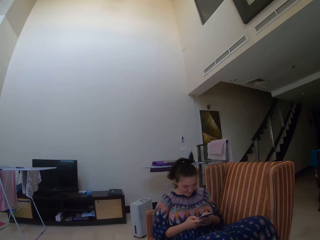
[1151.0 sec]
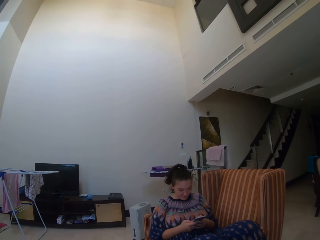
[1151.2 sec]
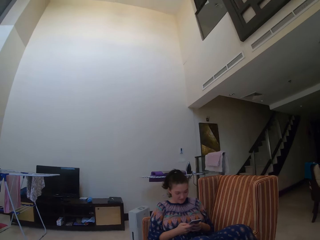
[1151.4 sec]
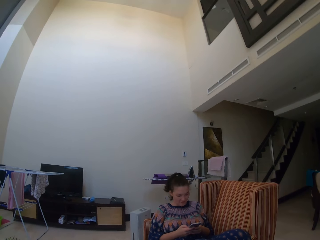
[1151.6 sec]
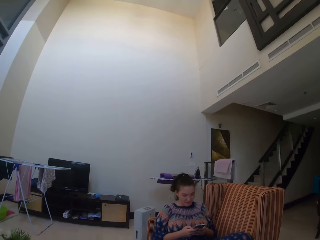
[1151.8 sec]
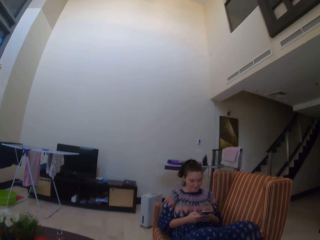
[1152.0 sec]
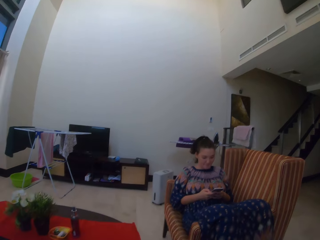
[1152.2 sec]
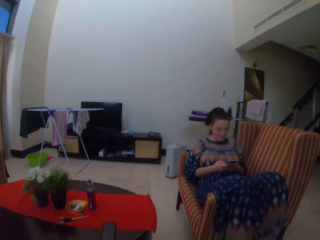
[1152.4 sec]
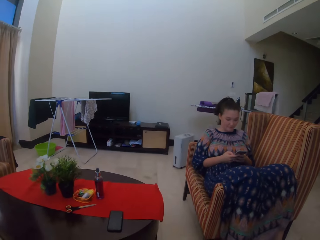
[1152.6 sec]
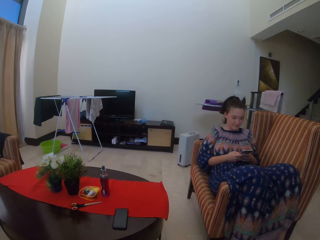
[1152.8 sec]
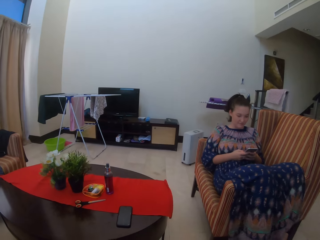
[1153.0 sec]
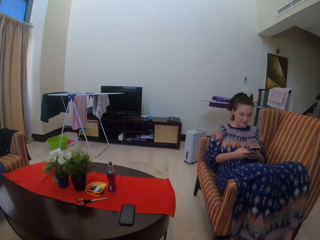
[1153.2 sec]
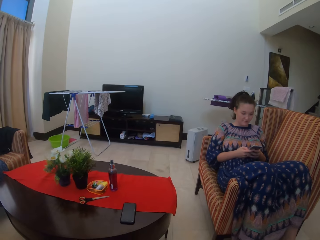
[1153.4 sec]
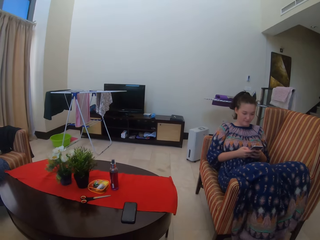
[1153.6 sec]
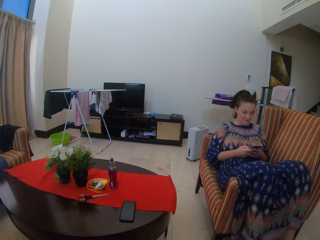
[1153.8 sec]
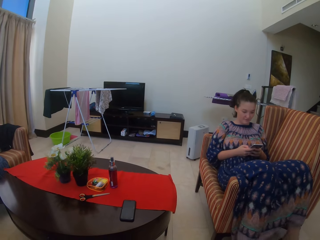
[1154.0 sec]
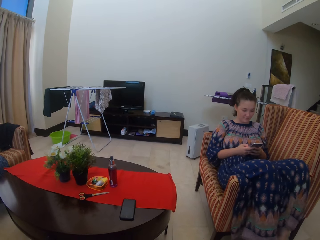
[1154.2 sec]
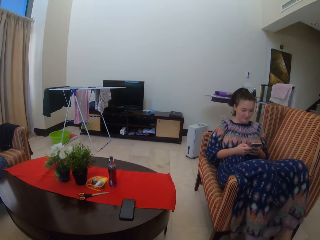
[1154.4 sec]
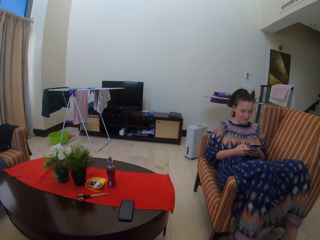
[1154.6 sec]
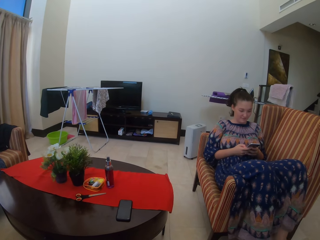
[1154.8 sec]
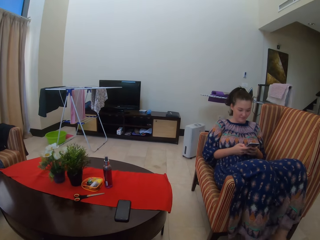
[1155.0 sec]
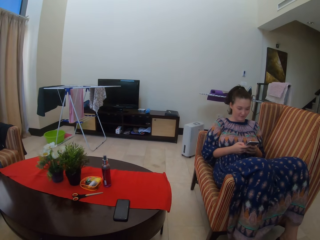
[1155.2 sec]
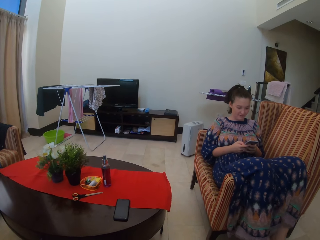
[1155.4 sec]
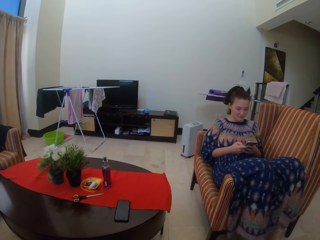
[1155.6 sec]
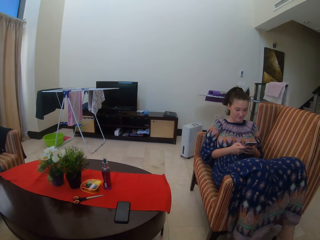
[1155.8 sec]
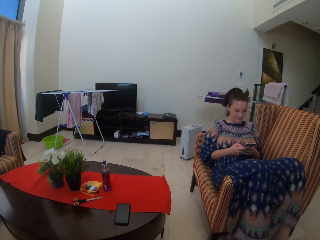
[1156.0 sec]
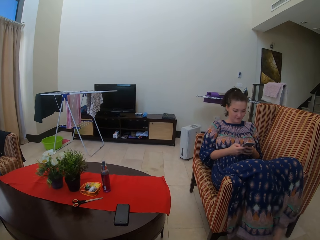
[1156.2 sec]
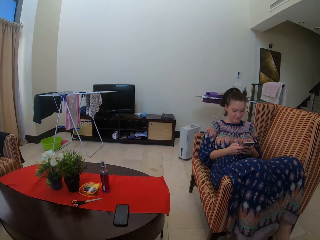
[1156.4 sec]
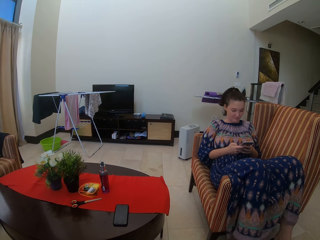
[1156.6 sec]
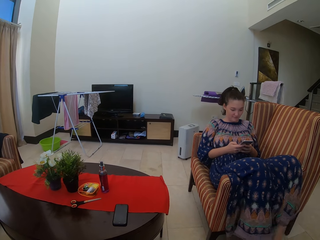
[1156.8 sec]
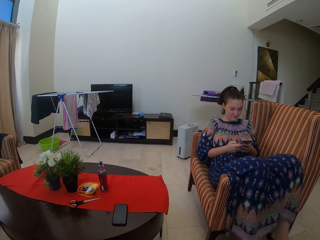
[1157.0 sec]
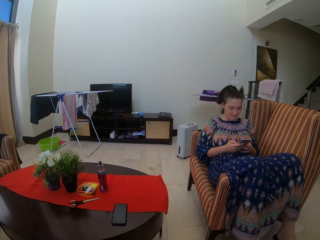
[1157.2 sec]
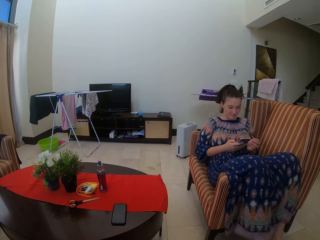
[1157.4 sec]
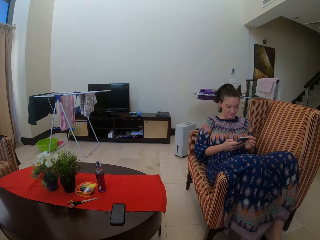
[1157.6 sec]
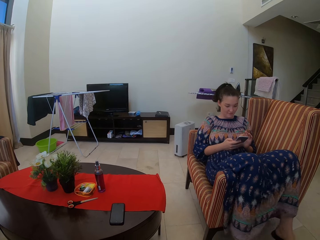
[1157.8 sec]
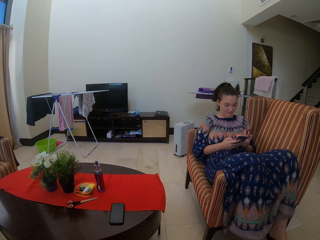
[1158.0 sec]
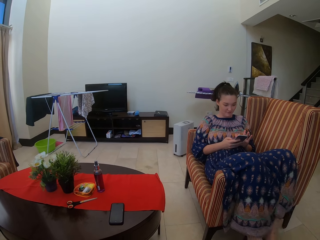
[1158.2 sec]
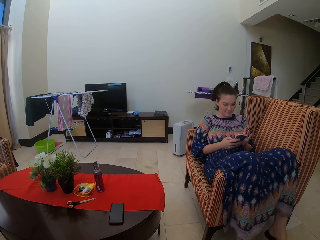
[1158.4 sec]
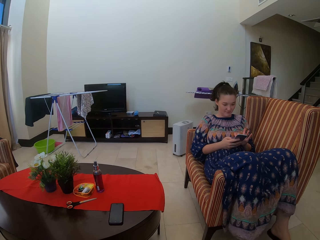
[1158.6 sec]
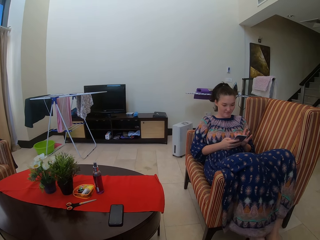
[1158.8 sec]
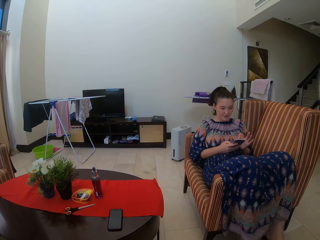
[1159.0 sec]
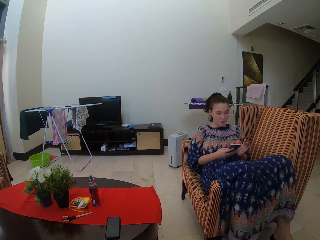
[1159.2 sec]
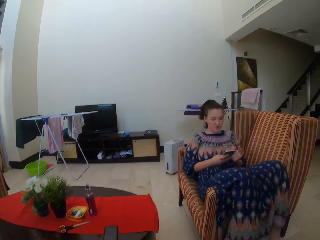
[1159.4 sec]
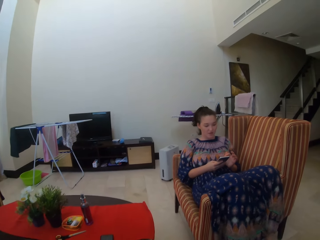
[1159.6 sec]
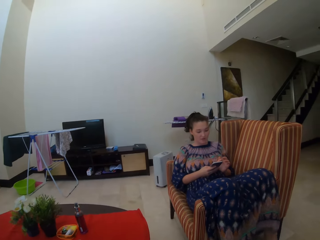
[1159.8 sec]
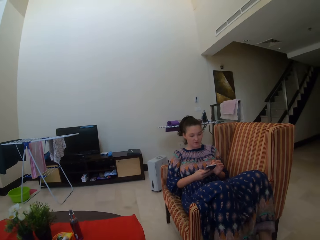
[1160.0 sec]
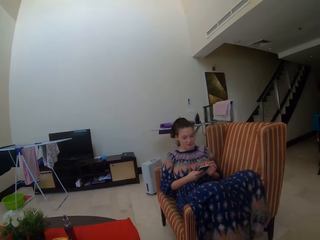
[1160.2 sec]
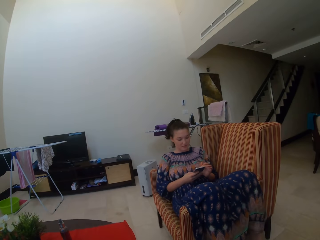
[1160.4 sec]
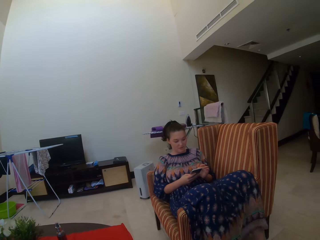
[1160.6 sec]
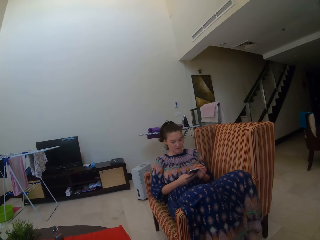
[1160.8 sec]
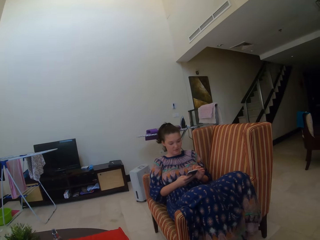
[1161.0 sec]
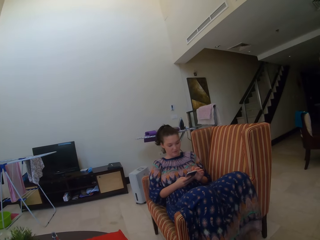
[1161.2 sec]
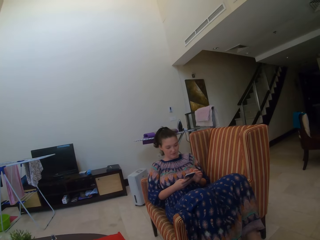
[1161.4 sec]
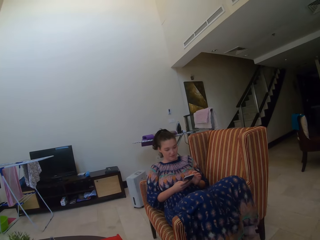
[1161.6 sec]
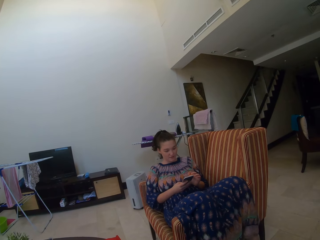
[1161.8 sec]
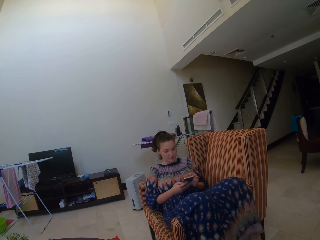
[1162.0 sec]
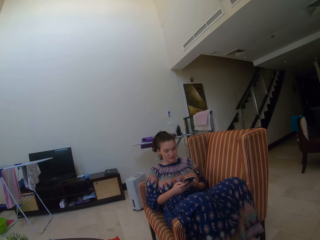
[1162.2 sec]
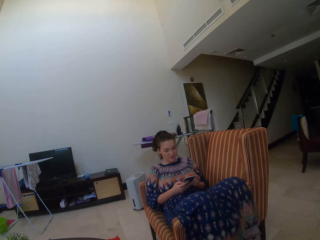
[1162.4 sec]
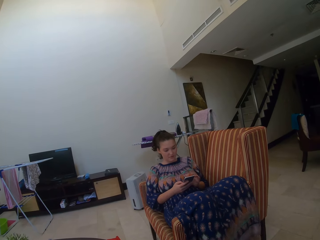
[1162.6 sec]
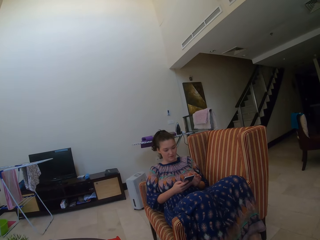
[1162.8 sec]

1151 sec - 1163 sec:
A lady shakes her legs on the couch.

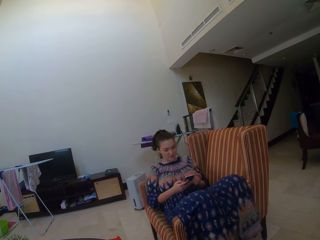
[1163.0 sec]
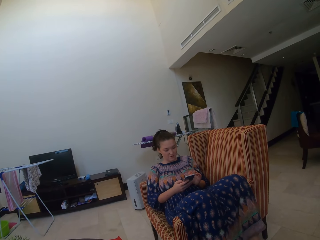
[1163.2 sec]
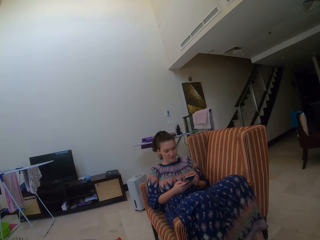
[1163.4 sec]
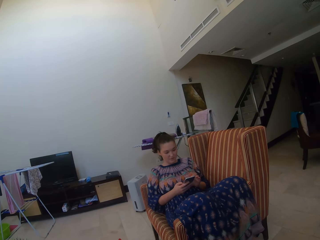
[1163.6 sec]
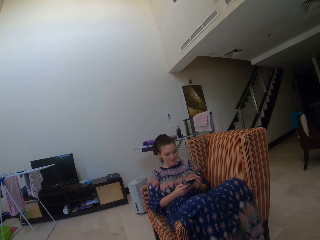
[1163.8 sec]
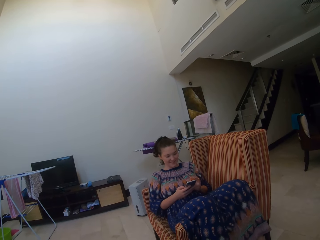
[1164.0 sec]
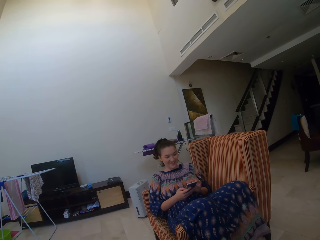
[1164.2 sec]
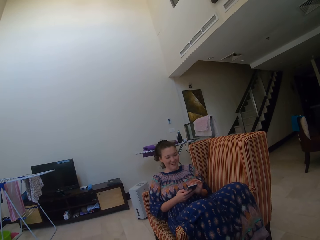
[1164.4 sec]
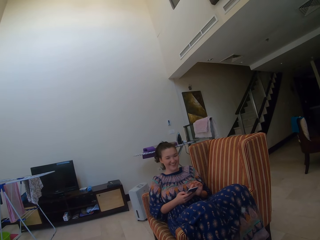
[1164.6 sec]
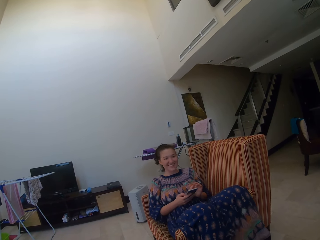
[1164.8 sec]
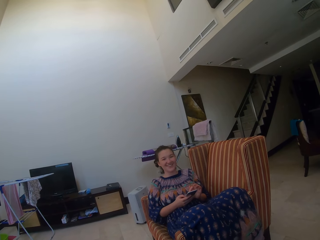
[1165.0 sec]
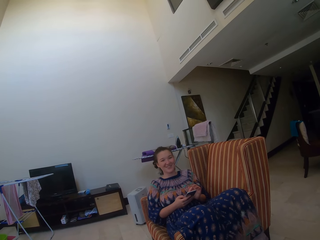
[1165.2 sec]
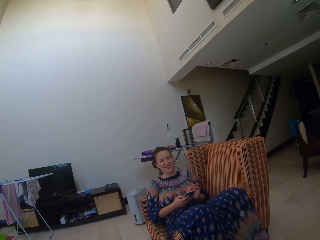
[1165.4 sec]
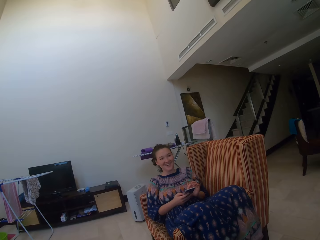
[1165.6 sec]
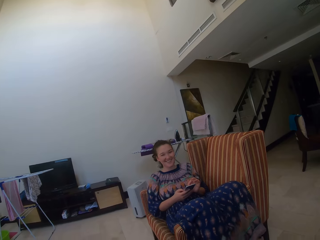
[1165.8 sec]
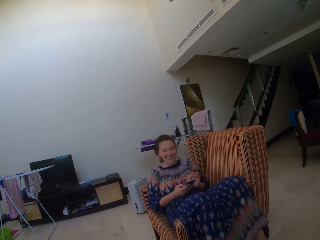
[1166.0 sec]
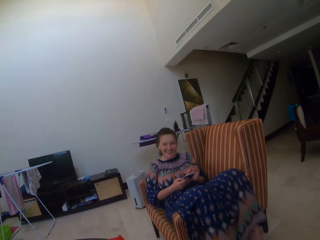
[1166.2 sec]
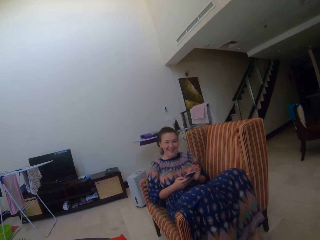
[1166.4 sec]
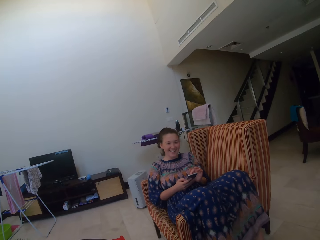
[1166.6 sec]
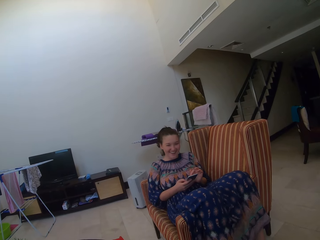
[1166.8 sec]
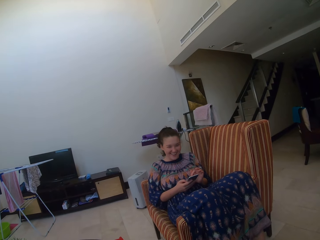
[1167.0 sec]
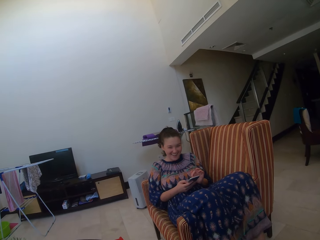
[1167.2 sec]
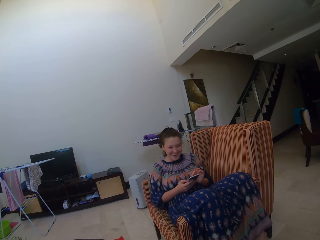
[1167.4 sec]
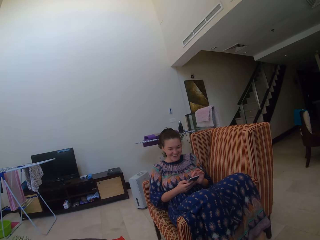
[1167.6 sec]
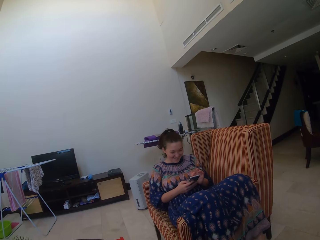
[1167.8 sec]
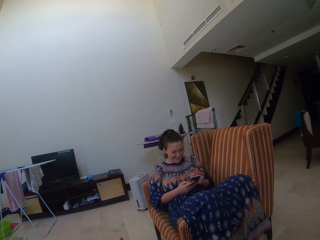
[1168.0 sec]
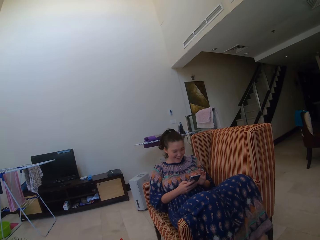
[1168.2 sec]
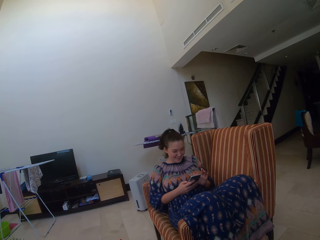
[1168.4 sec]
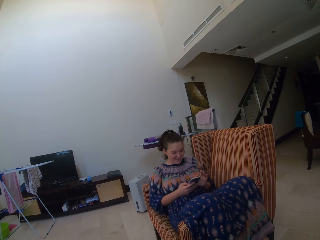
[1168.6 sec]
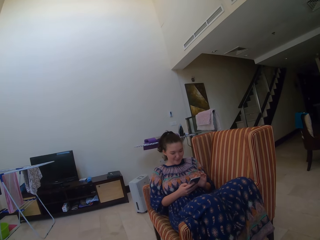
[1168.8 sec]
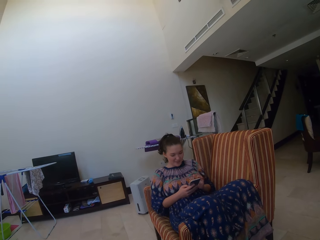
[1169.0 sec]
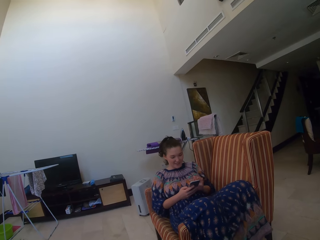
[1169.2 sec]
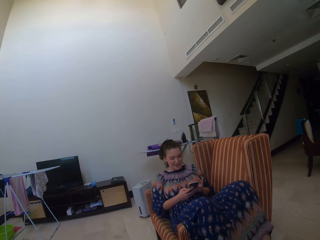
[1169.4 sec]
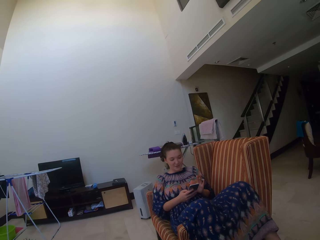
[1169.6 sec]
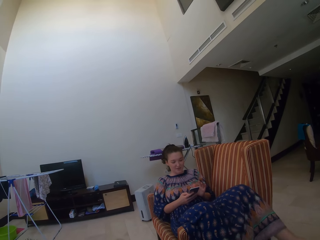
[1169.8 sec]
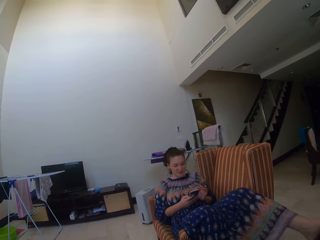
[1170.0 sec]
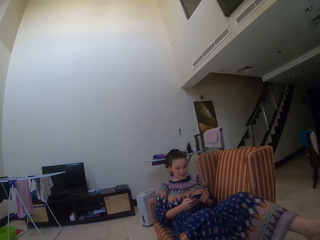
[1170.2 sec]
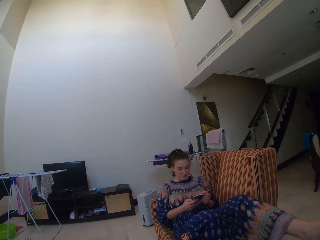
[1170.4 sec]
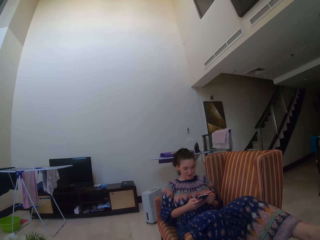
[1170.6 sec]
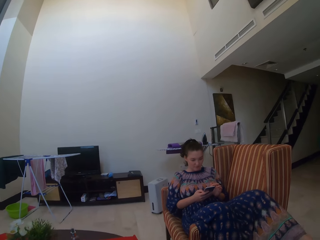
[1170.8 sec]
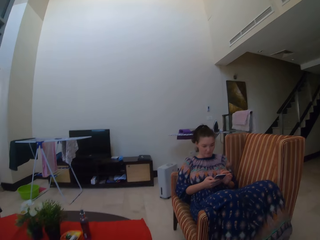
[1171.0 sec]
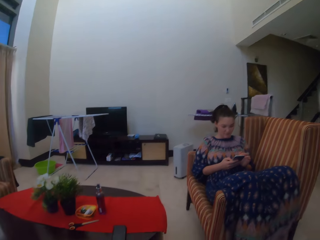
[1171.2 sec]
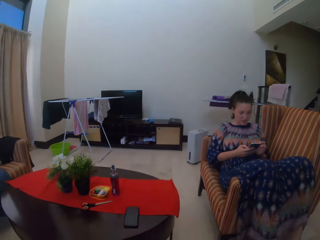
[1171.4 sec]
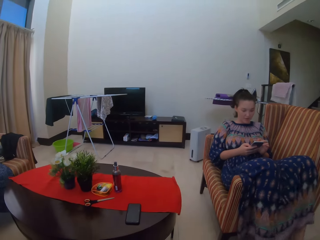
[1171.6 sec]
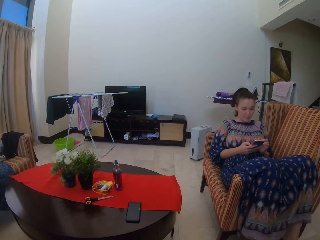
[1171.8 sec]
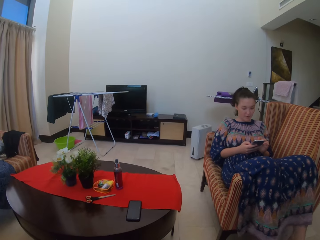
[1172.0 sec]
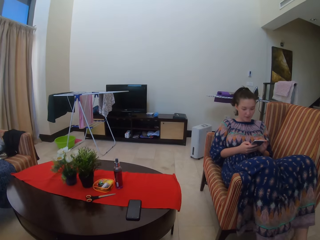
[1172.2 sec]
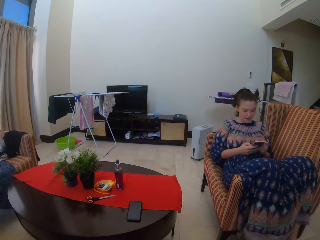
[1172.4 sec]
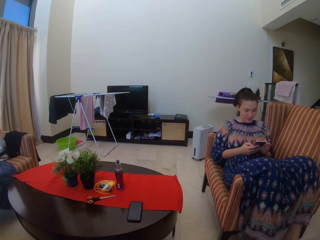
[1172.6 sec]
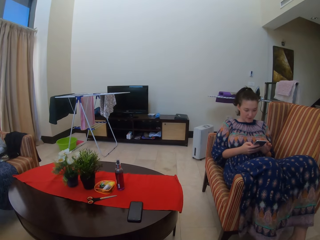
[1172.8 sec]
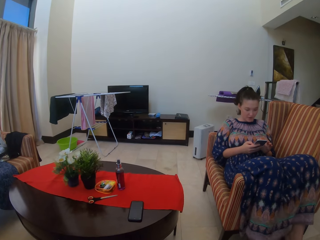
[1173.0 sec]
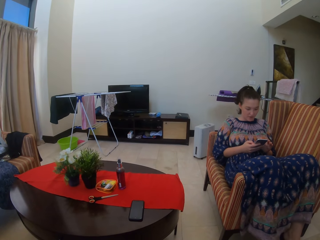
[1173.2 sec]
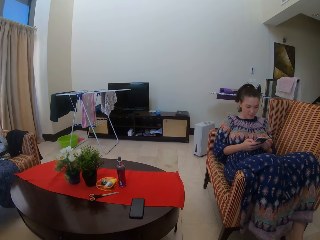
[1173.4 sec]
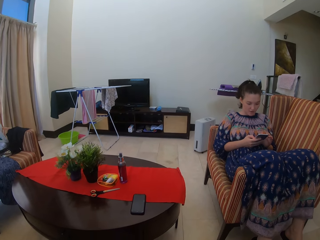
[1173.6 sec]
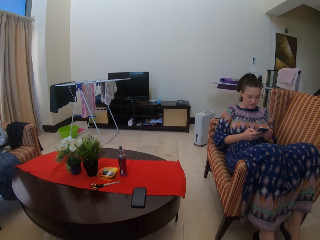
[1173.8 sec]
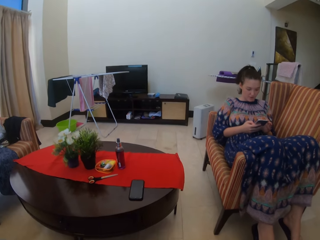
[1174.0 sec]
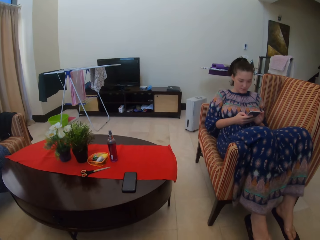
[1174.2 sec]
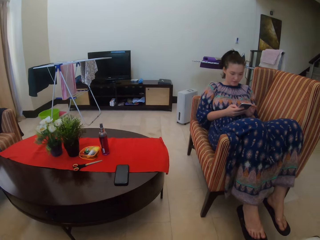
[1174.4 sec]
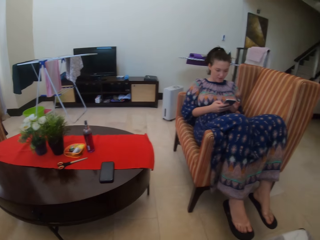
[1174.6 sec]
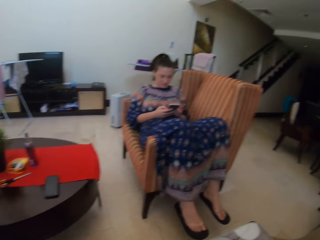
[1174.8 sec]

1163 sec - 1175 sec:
A man scrolls a phone.
